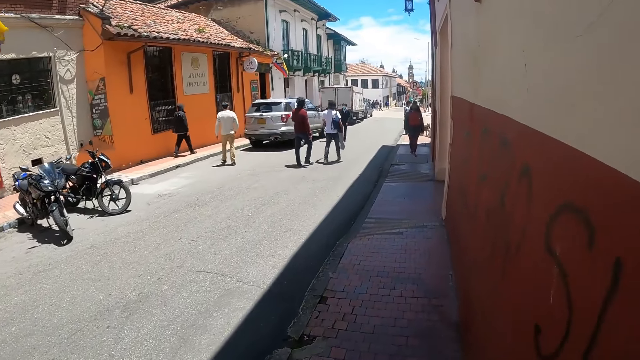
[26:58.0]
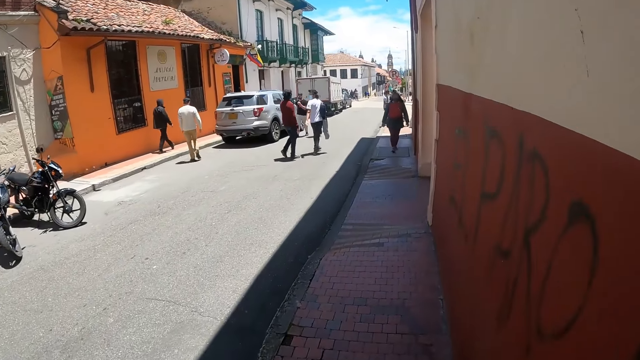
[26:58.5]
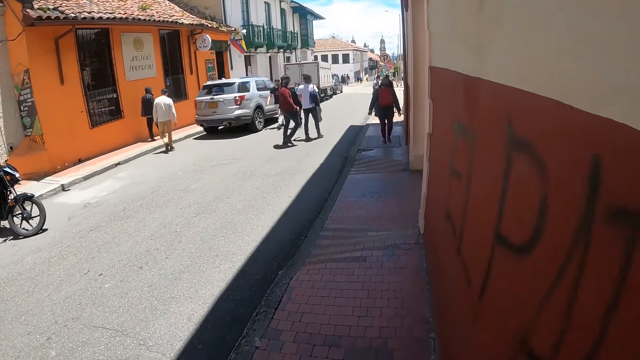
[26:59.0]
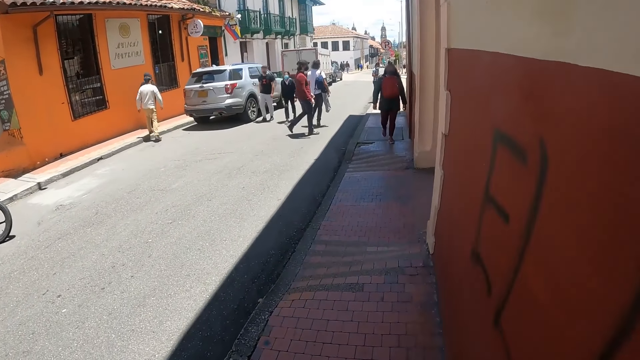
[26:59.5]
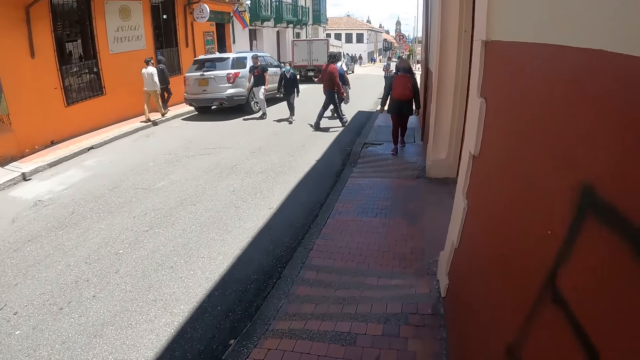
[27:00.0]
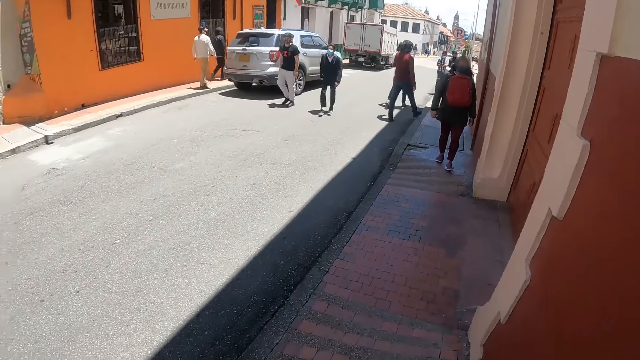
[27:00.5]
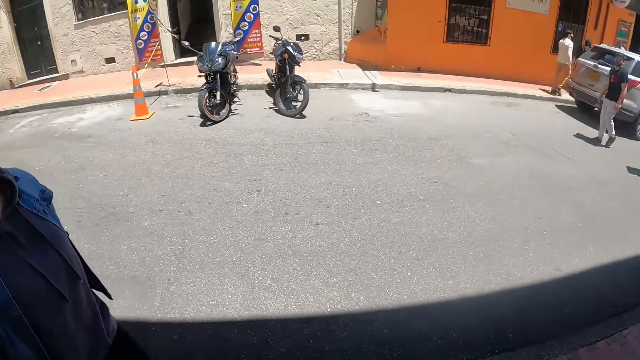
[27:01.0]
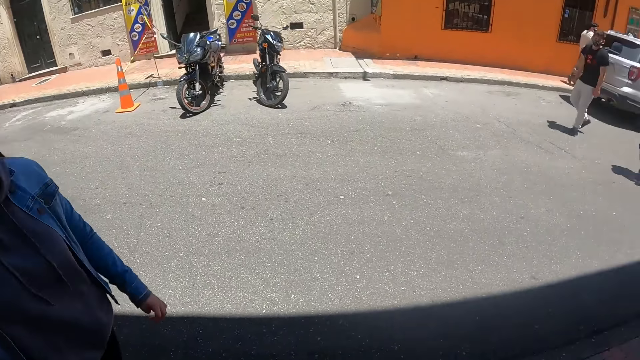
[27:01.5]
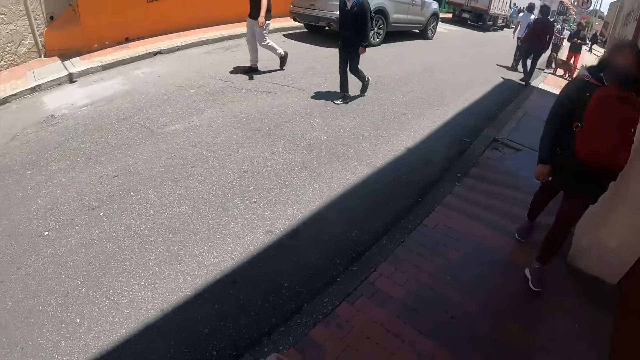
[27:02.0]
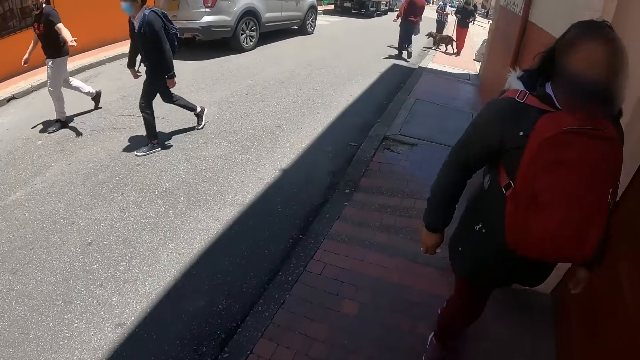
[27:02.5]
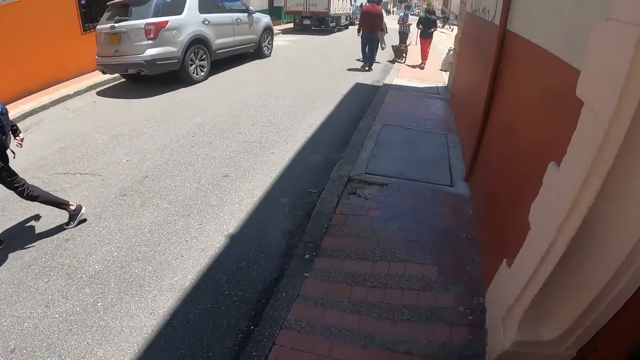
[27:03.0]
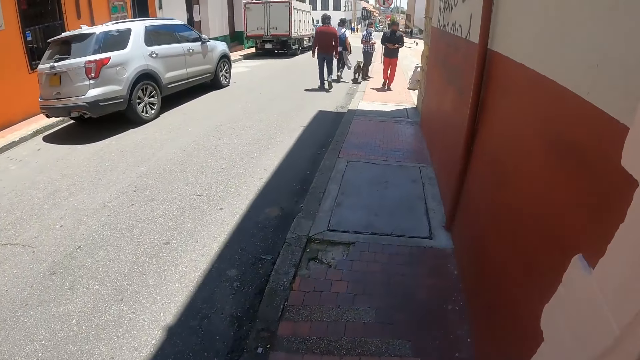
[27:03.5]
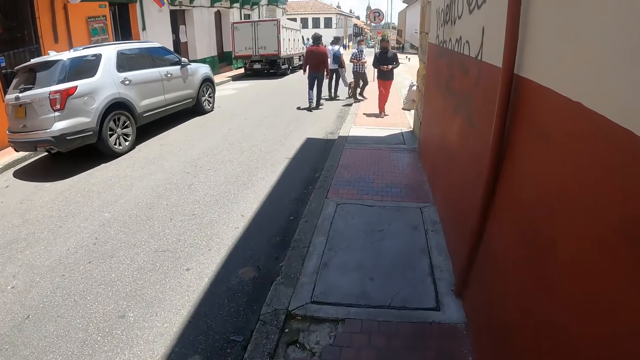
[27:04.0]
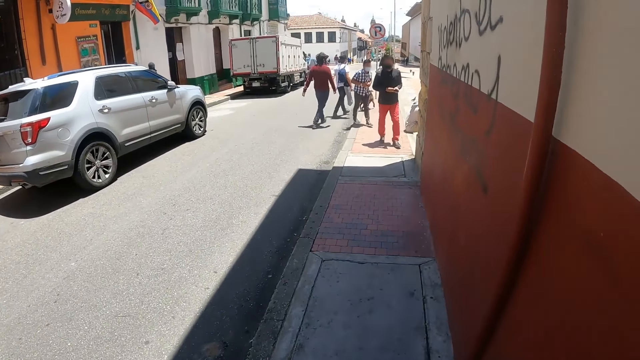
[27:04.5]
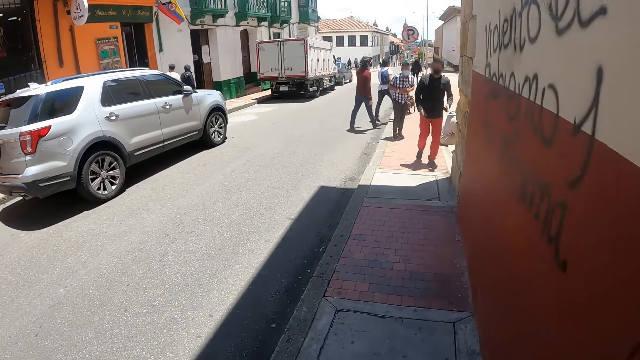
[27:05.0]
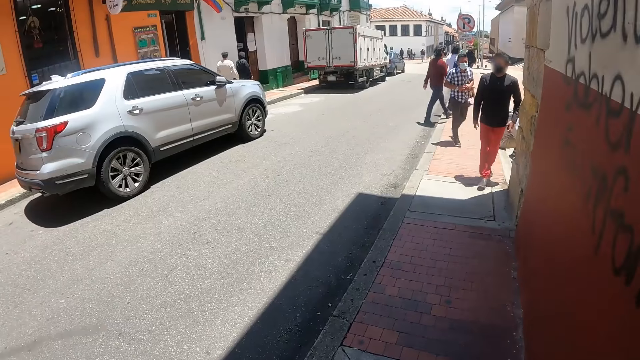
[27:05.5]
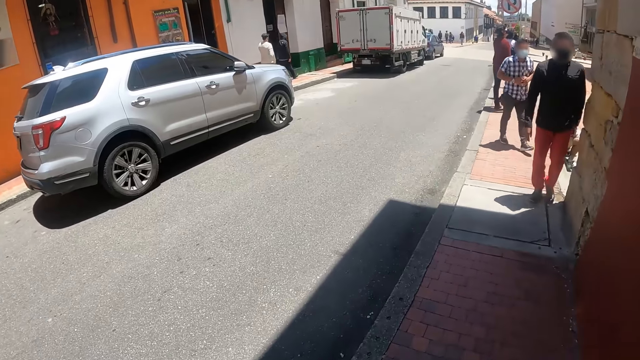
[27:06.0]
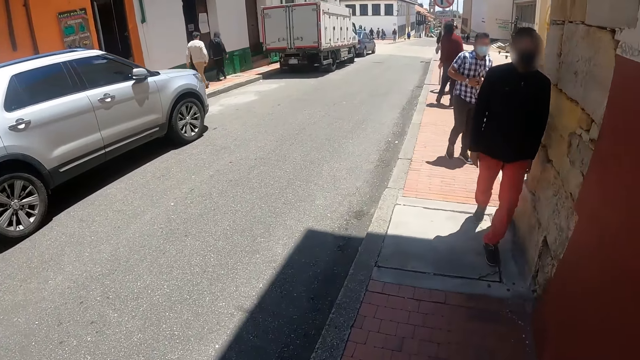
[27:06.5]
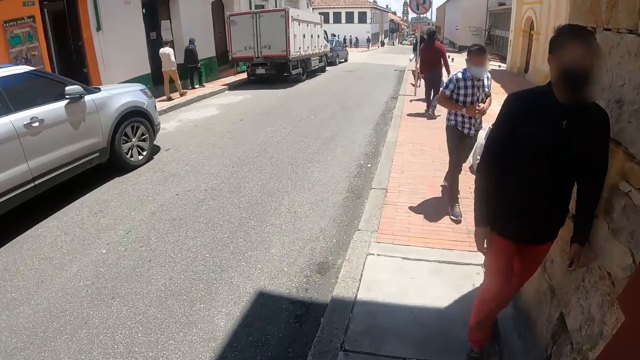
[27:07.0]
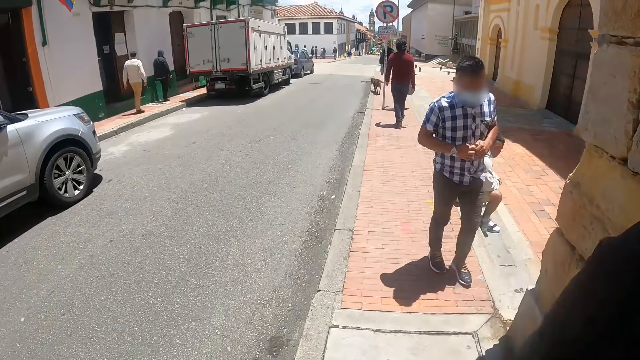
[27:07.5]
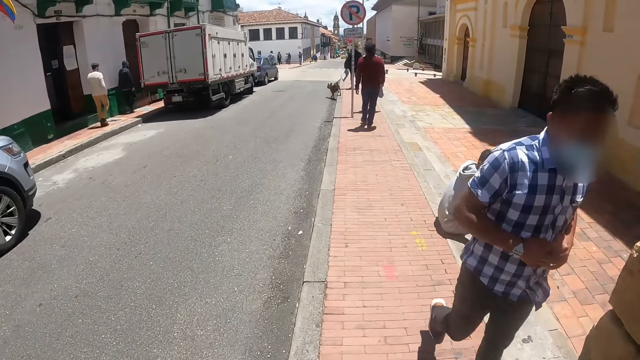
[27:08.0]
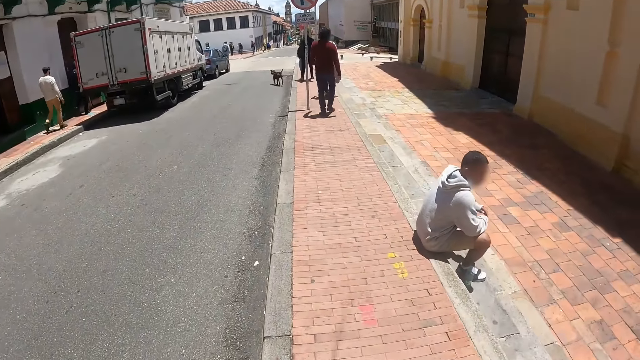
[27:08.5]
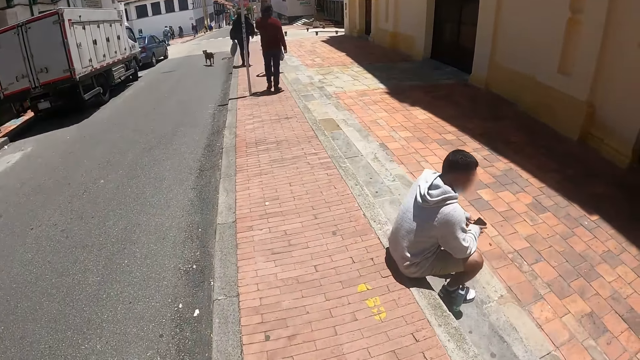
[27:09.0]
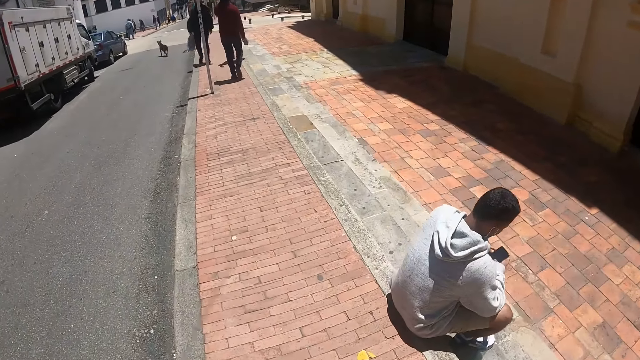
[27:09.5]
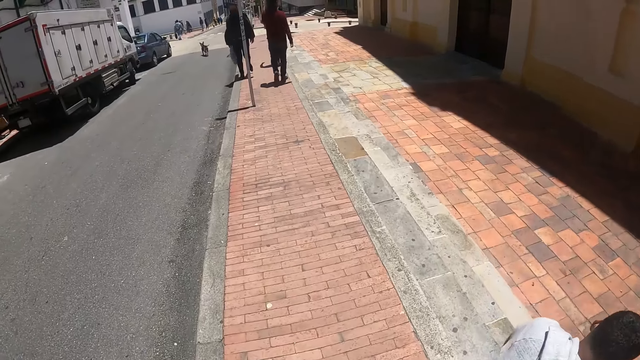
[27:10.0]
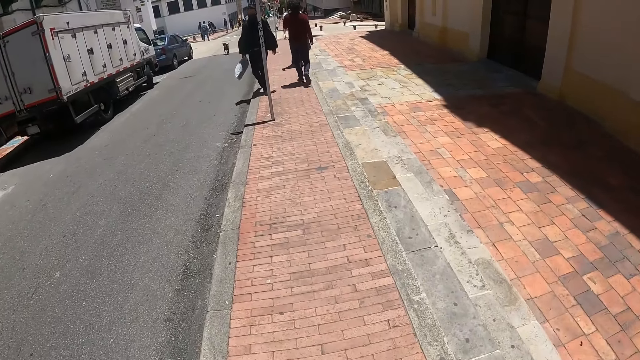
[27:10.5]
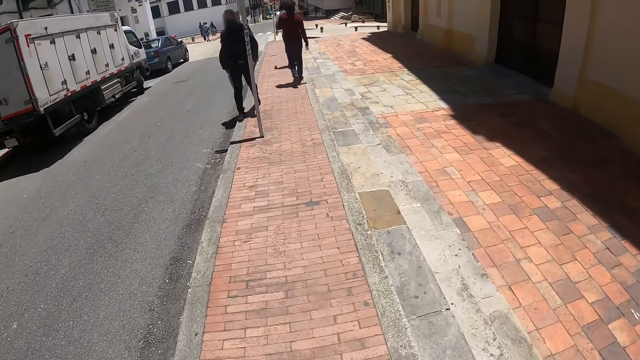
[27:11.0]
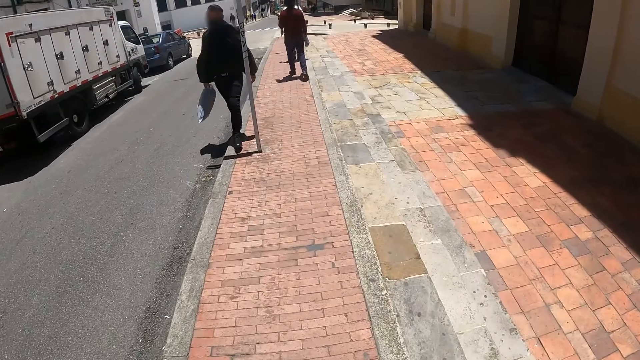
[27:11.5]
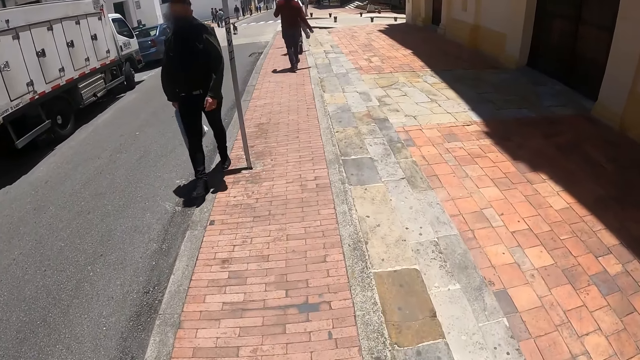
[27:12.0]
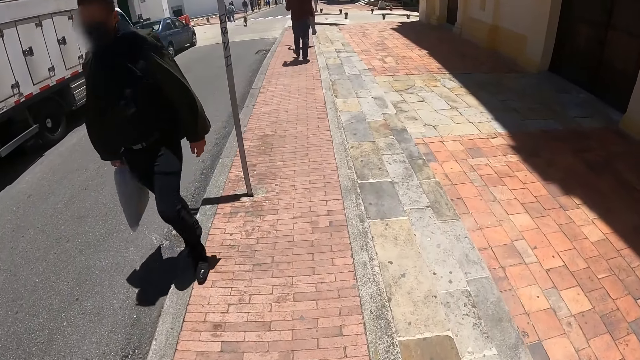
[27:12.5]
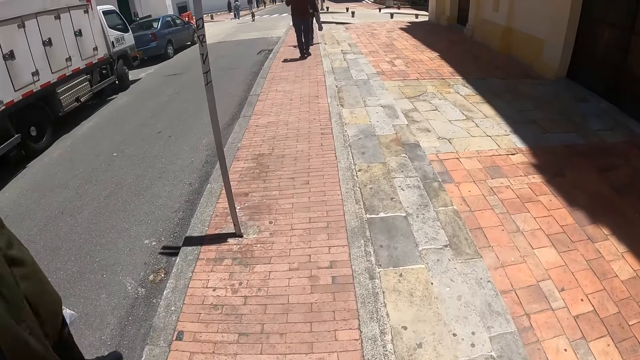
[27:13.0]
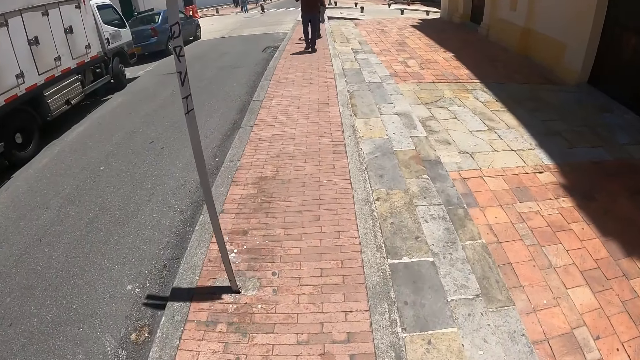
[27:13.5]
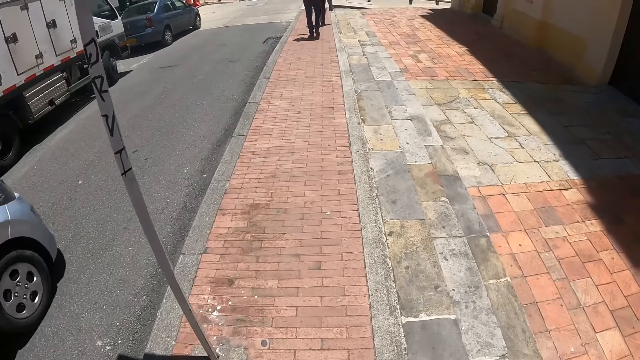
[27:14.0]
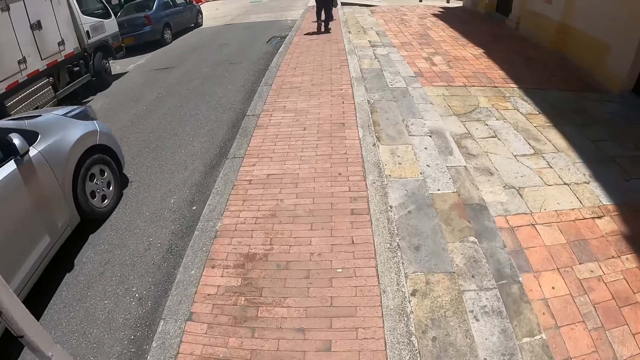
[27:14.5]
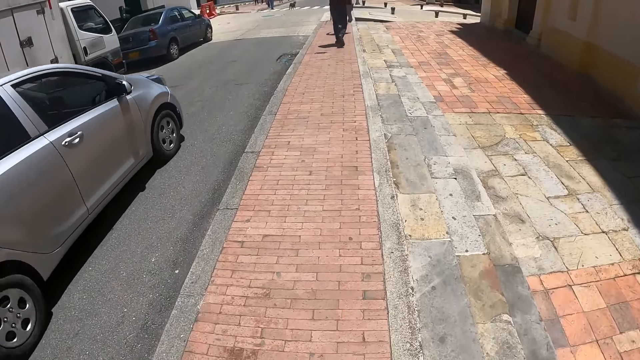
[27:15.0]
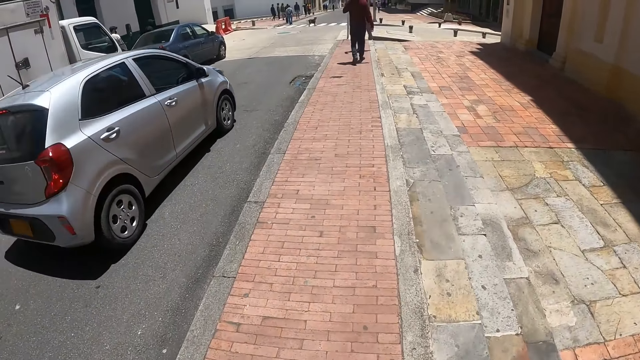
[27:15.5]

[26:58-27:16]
The camera wearer walks on a pedestrian walkway. They look around. They walk on the pedestrian walkway. They look at a parked car. They look at pedestrians. They walk on the pedestrian walkway.

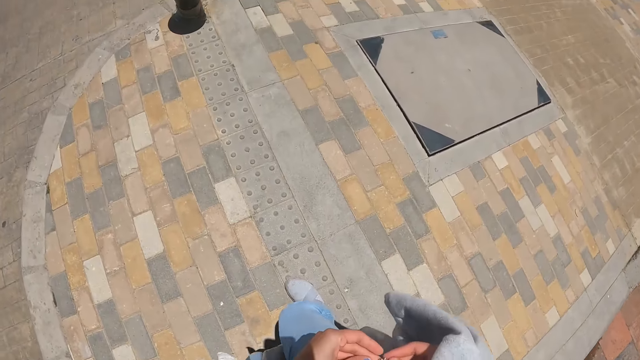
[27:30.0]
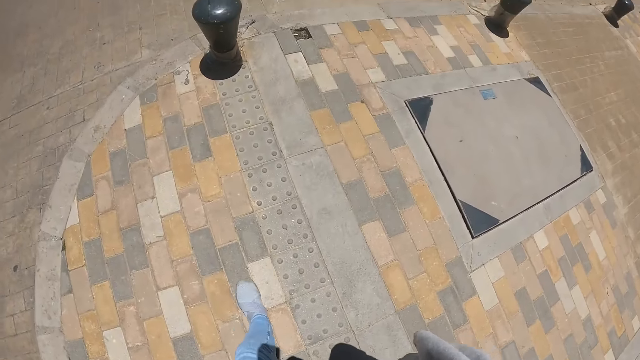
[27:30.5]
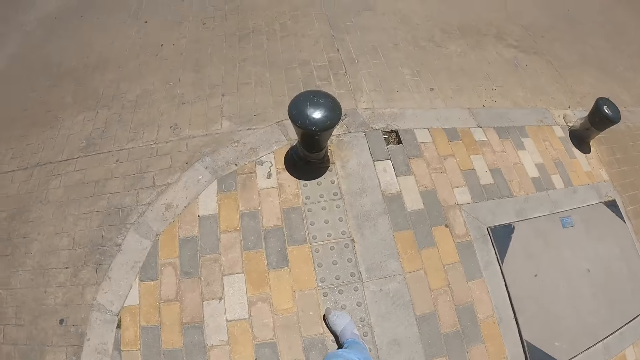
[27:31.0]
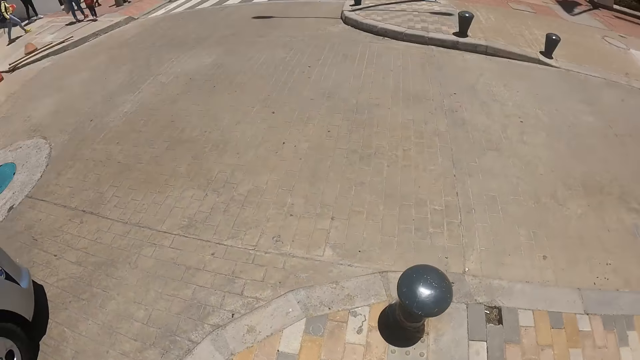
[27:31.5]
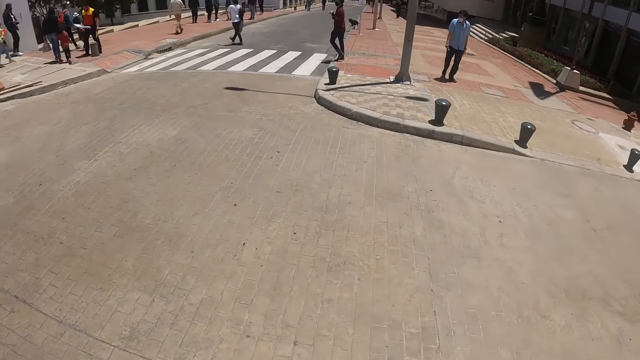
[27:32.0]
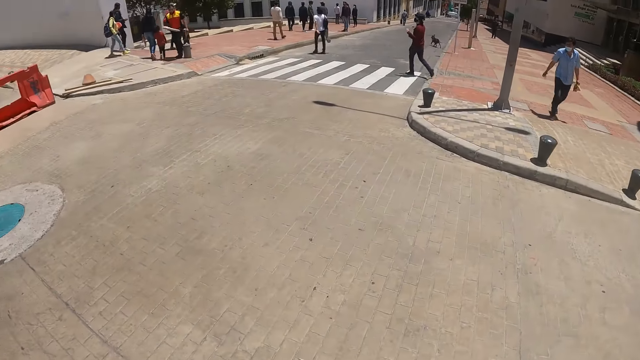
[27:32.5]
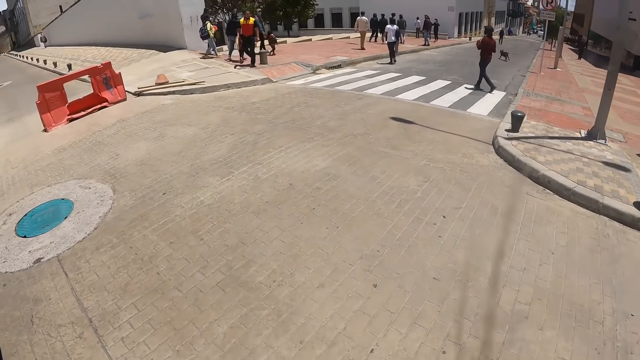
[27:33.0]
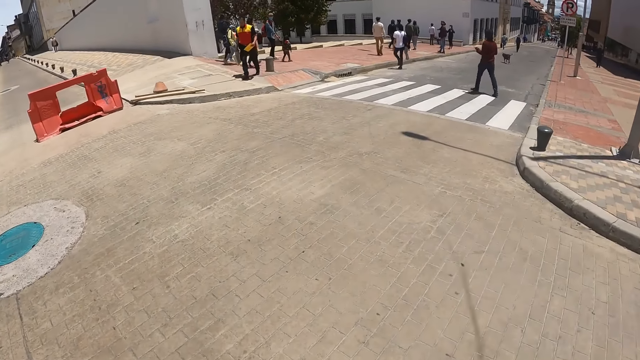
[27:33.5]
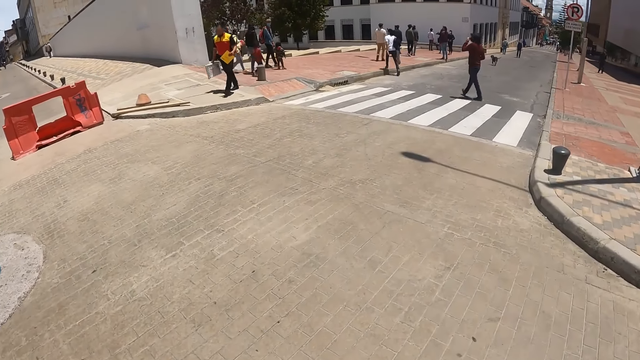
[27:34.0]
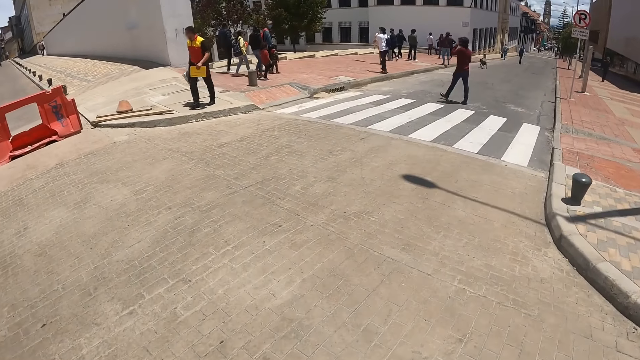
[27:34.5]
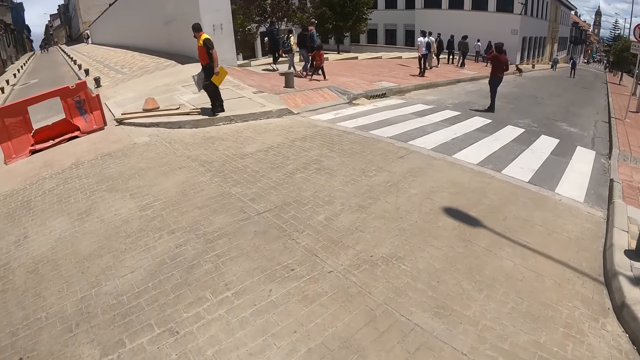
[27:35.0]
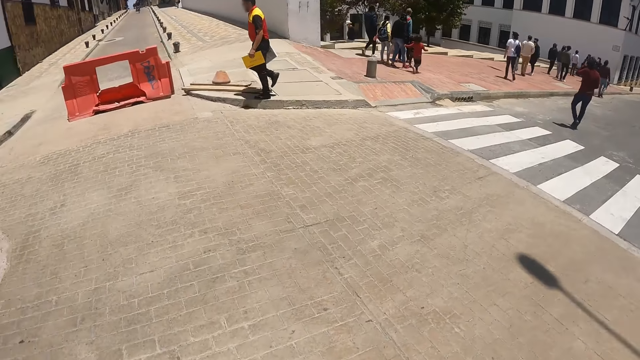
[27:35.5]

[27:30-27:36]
The camera wearer crosses the road to the other road side.
